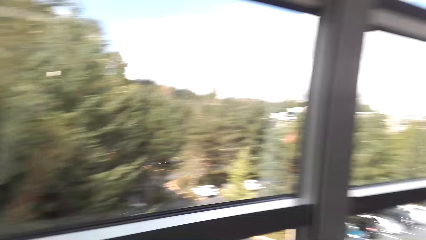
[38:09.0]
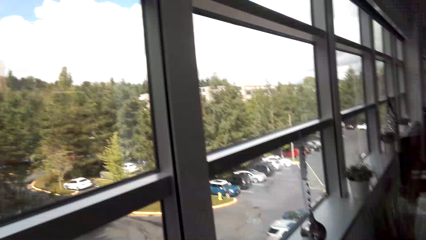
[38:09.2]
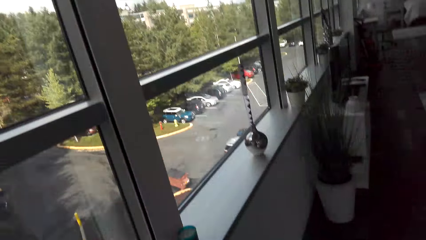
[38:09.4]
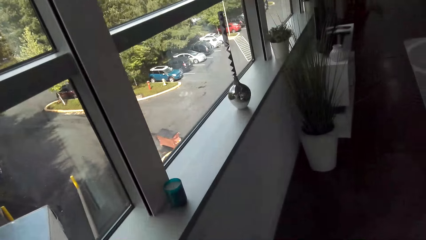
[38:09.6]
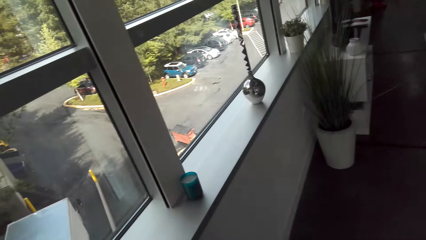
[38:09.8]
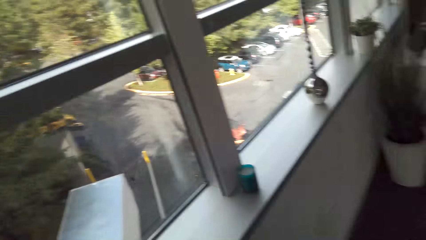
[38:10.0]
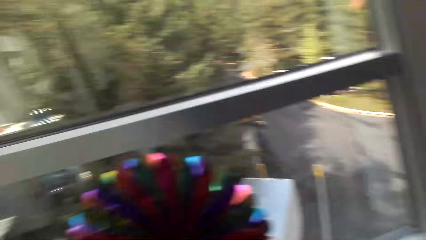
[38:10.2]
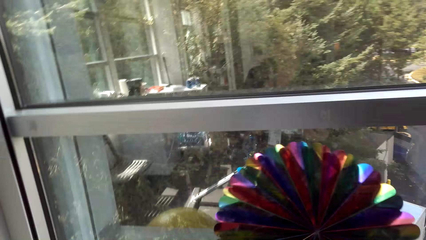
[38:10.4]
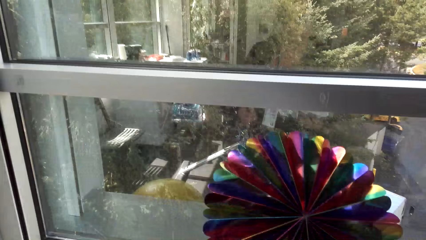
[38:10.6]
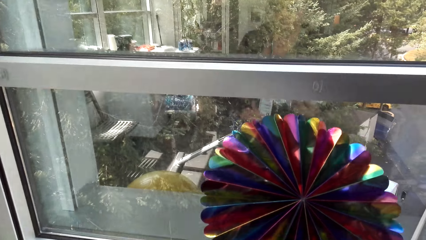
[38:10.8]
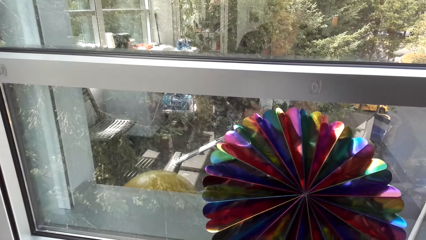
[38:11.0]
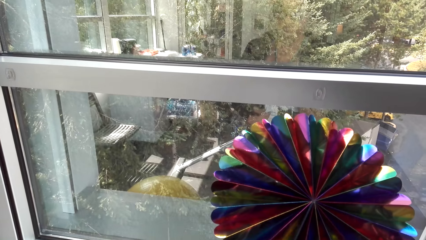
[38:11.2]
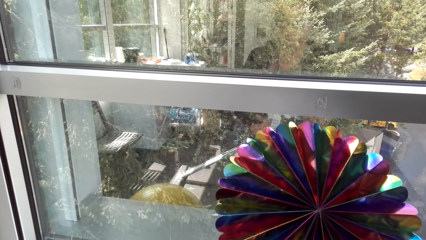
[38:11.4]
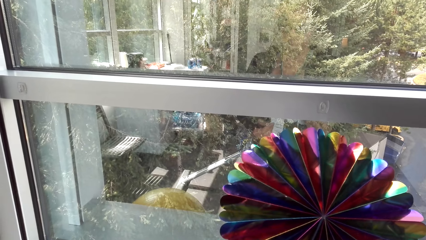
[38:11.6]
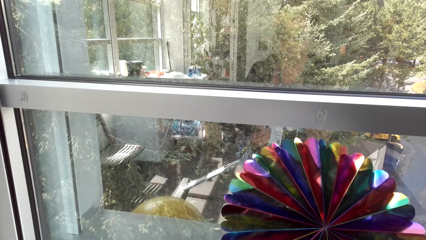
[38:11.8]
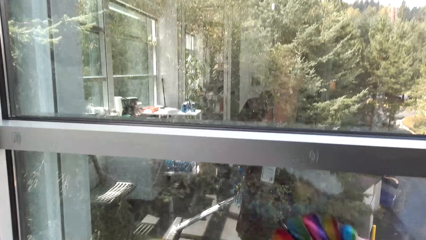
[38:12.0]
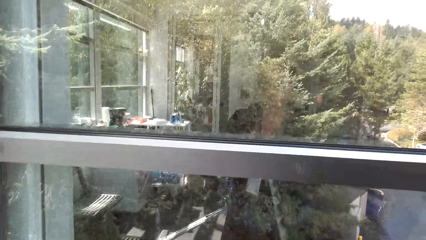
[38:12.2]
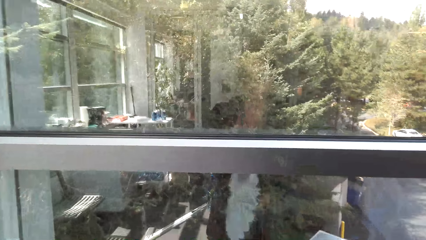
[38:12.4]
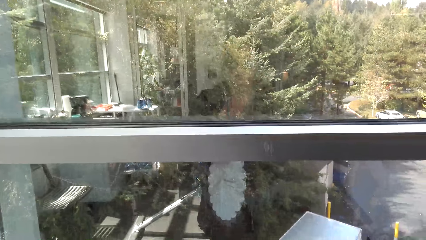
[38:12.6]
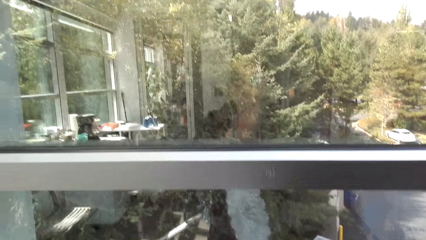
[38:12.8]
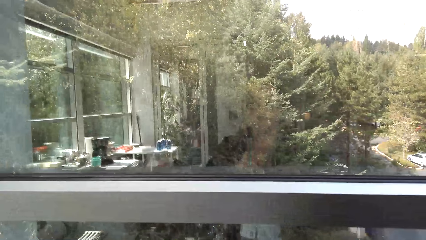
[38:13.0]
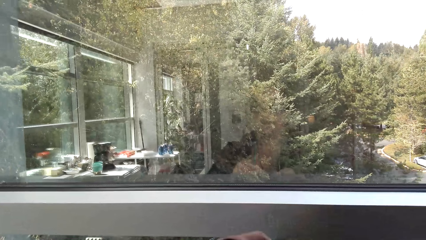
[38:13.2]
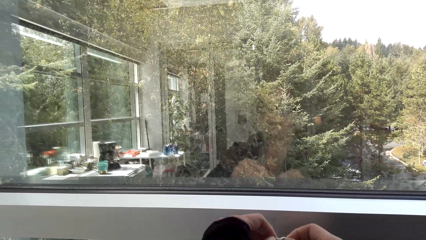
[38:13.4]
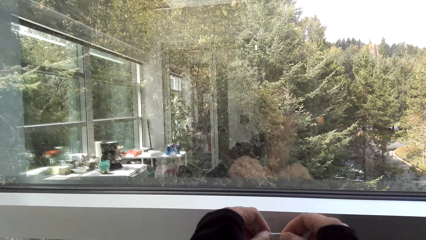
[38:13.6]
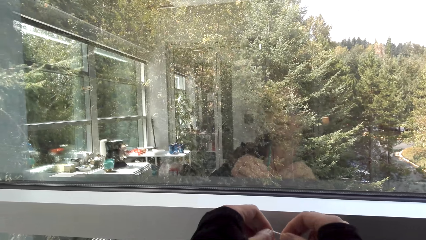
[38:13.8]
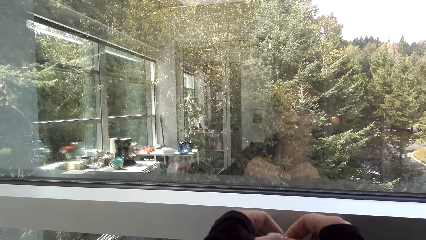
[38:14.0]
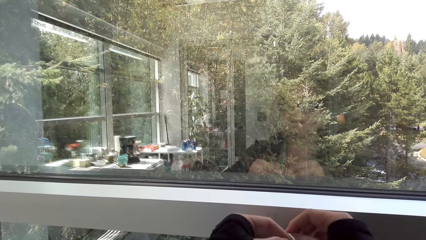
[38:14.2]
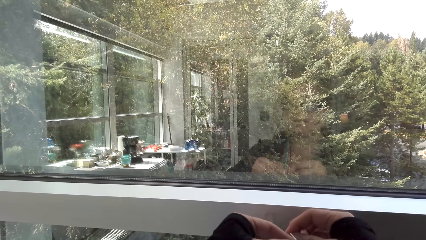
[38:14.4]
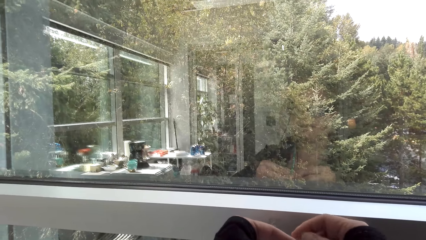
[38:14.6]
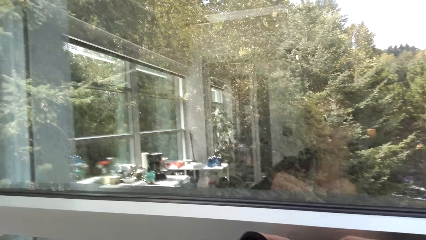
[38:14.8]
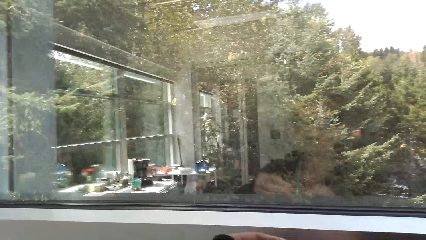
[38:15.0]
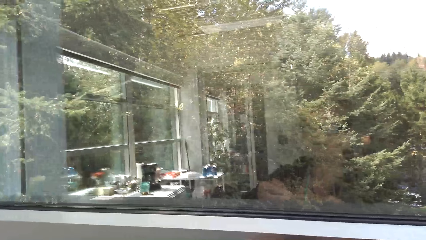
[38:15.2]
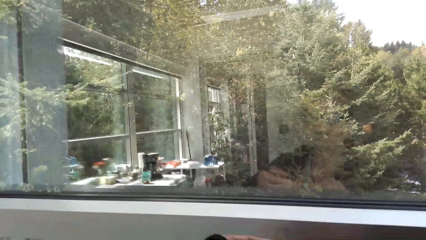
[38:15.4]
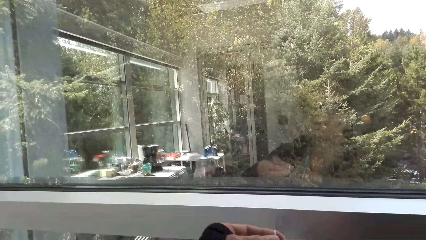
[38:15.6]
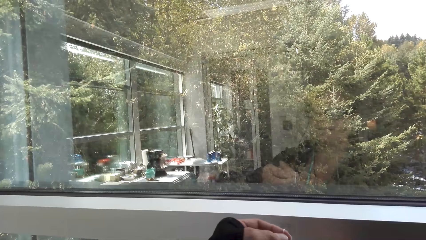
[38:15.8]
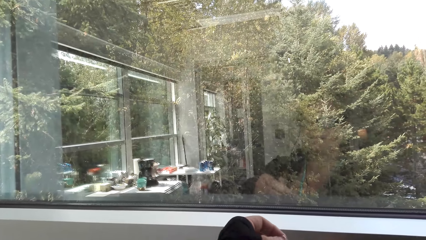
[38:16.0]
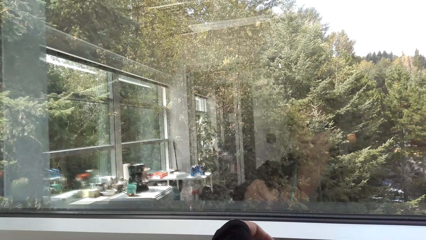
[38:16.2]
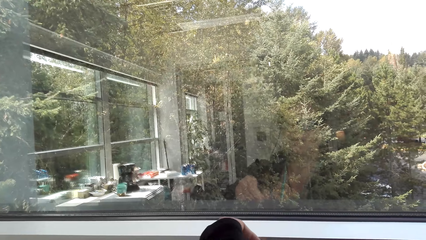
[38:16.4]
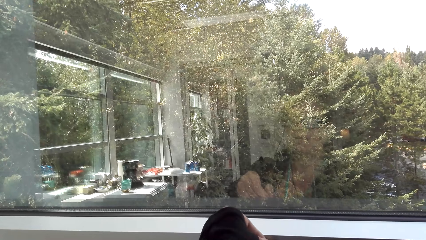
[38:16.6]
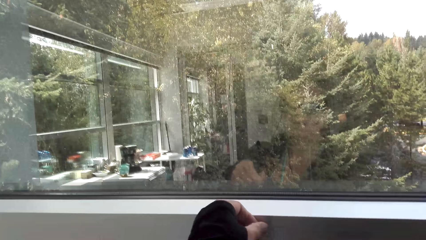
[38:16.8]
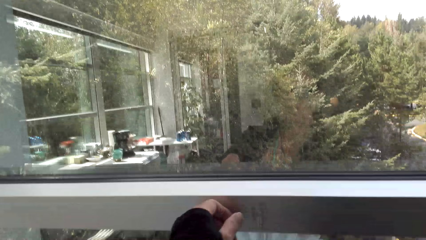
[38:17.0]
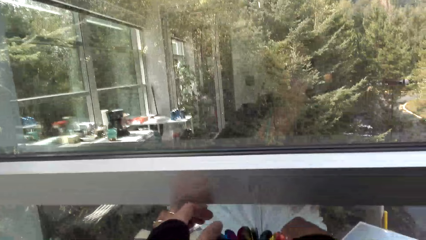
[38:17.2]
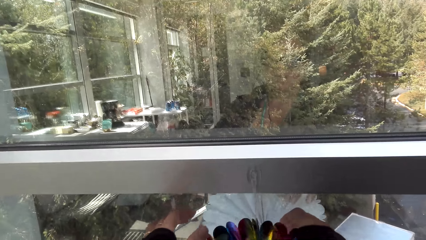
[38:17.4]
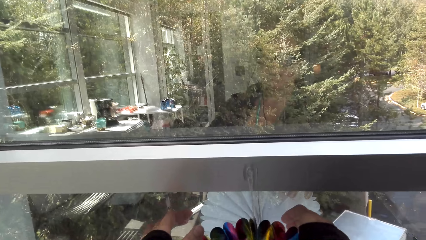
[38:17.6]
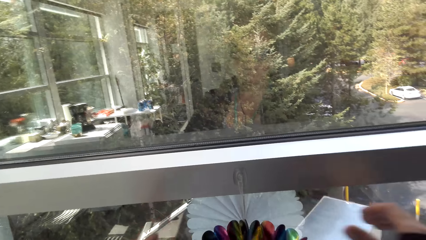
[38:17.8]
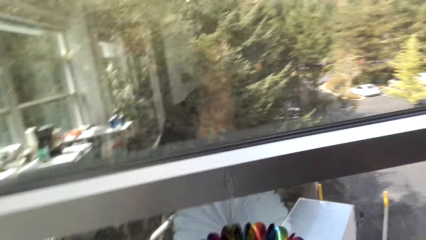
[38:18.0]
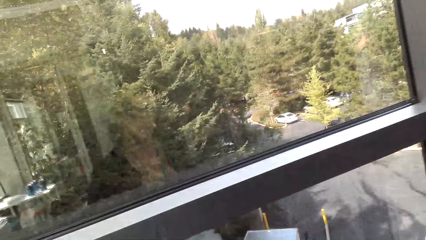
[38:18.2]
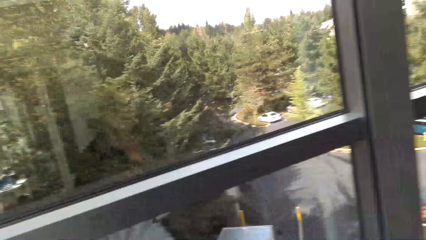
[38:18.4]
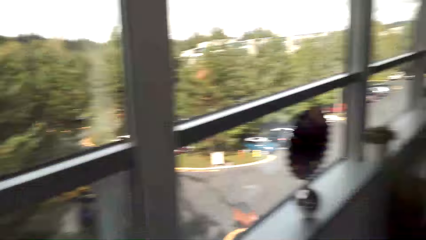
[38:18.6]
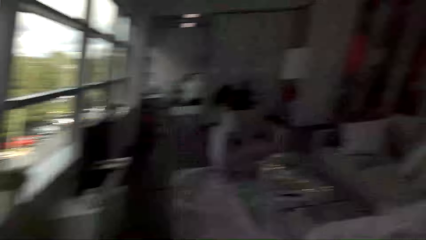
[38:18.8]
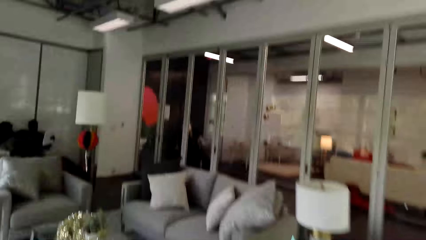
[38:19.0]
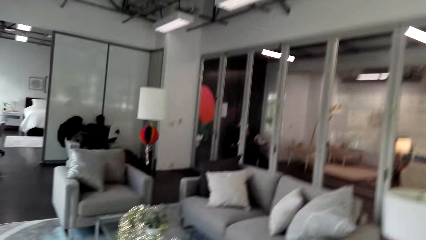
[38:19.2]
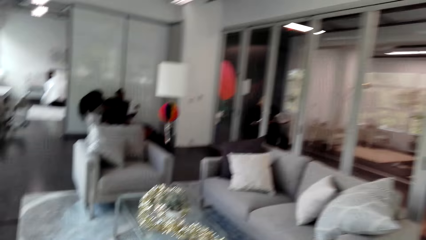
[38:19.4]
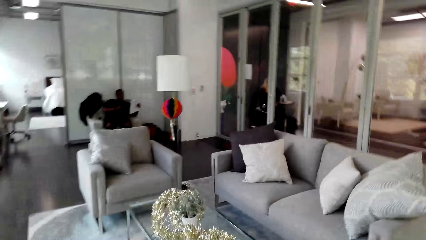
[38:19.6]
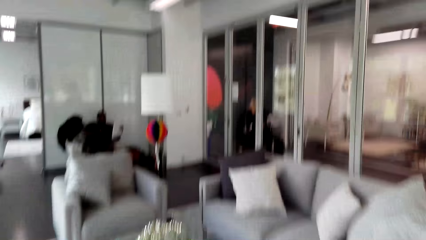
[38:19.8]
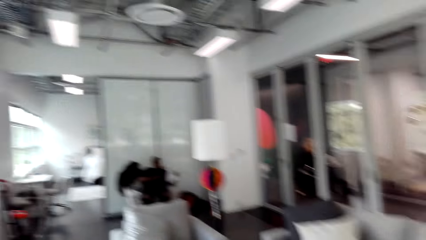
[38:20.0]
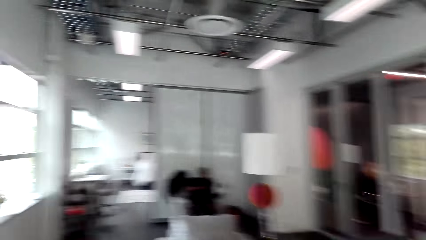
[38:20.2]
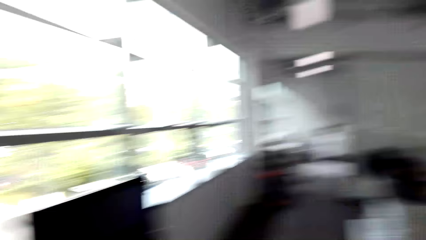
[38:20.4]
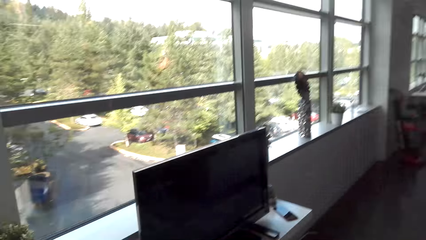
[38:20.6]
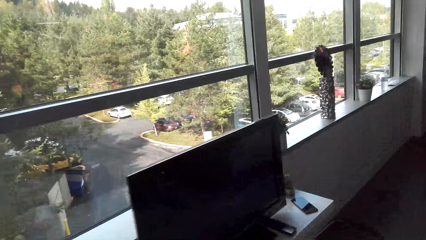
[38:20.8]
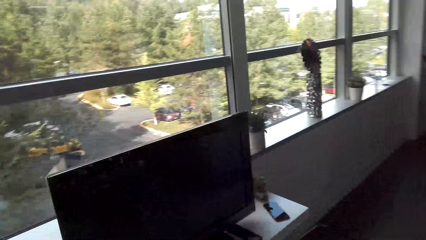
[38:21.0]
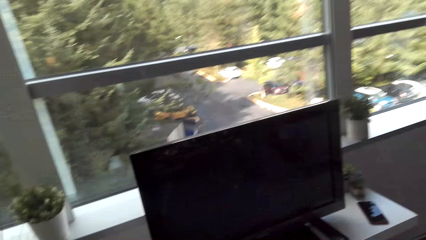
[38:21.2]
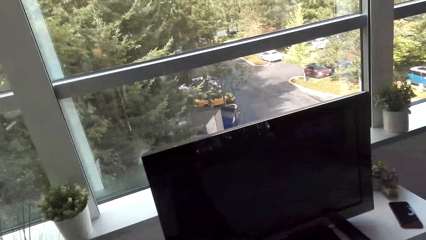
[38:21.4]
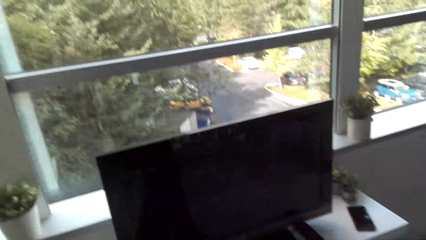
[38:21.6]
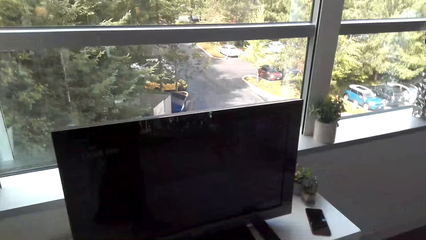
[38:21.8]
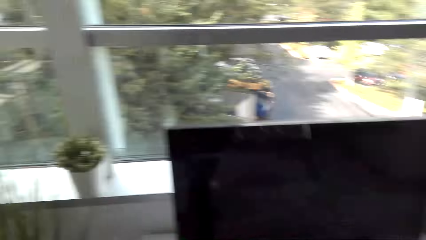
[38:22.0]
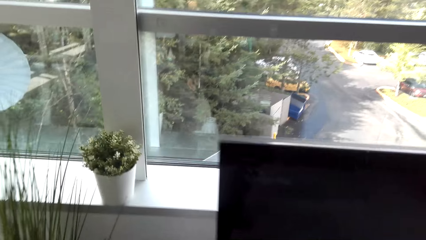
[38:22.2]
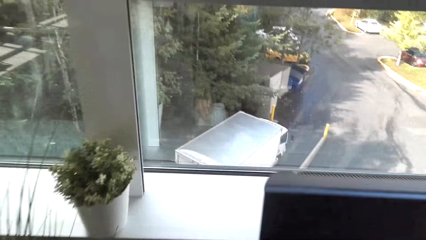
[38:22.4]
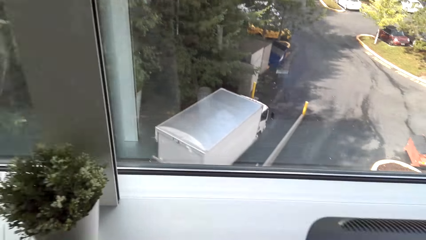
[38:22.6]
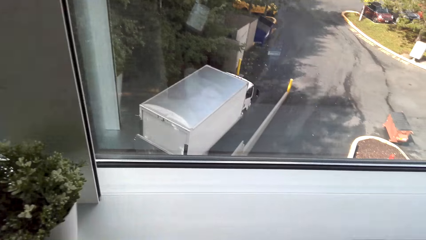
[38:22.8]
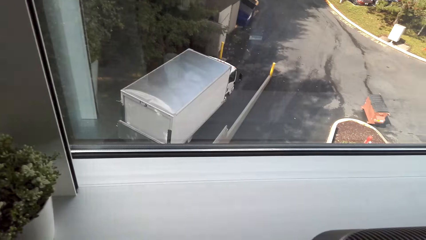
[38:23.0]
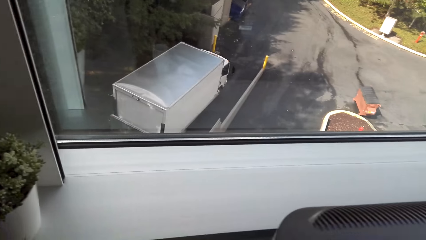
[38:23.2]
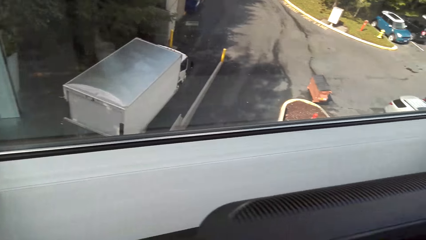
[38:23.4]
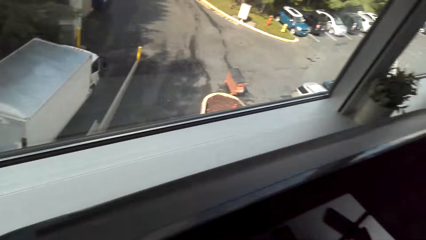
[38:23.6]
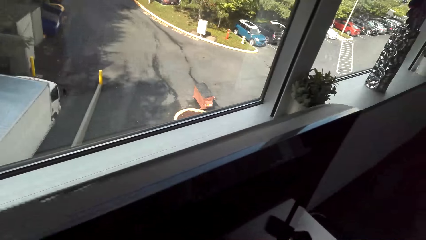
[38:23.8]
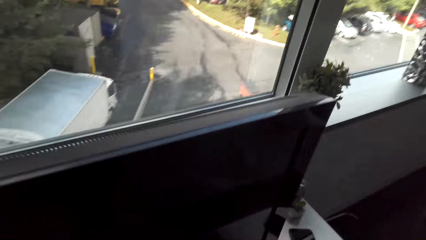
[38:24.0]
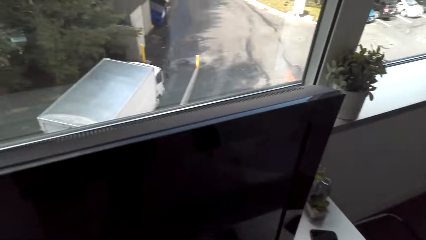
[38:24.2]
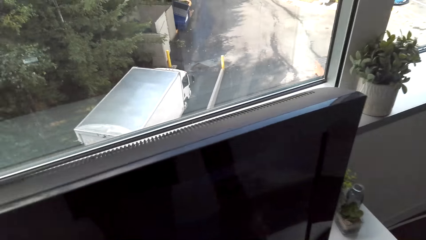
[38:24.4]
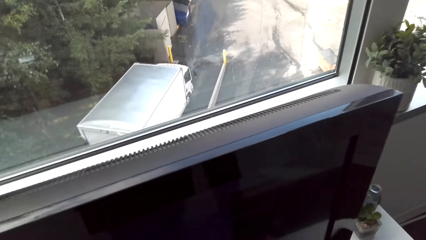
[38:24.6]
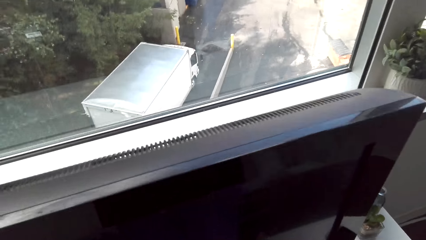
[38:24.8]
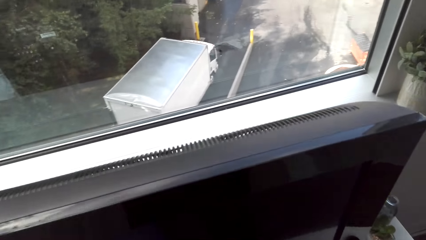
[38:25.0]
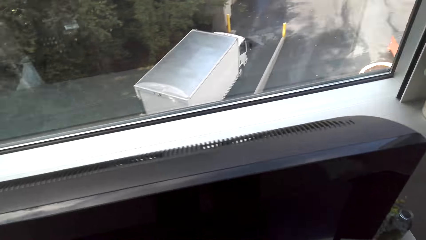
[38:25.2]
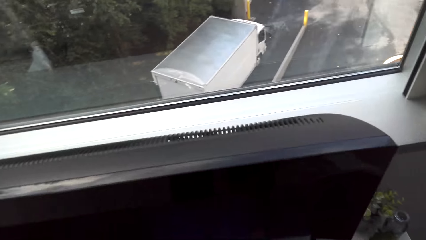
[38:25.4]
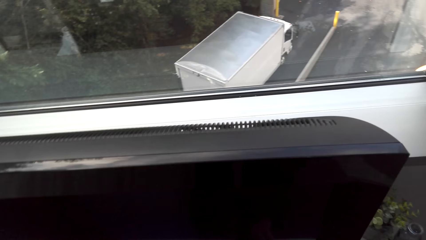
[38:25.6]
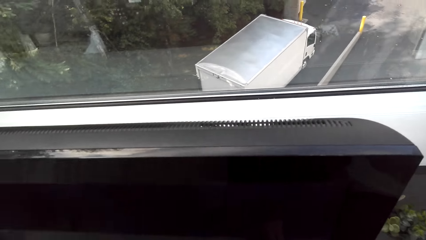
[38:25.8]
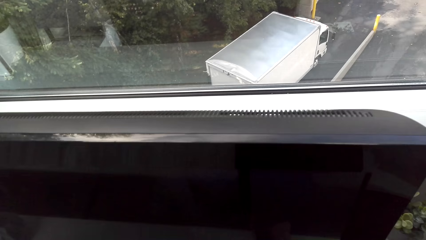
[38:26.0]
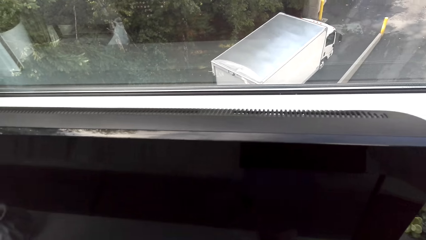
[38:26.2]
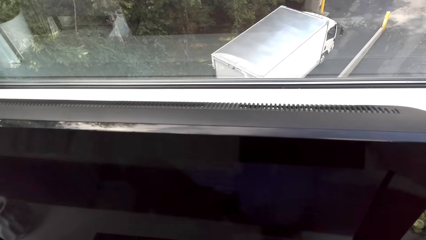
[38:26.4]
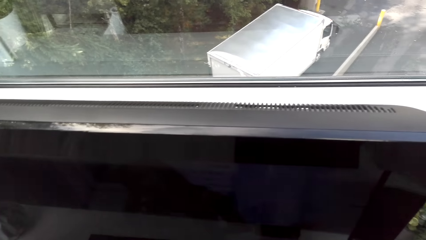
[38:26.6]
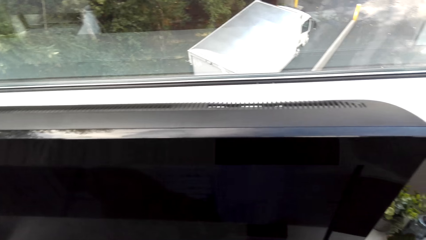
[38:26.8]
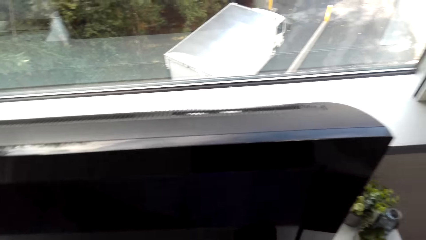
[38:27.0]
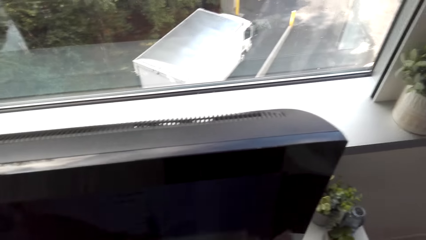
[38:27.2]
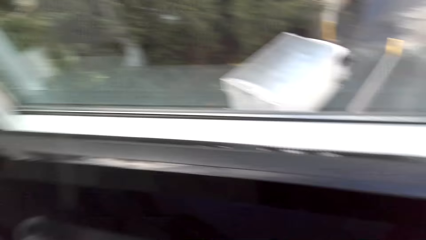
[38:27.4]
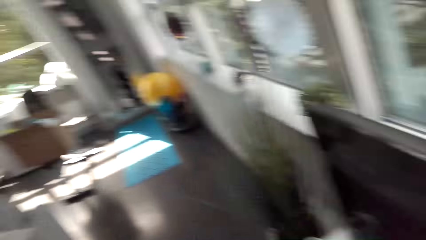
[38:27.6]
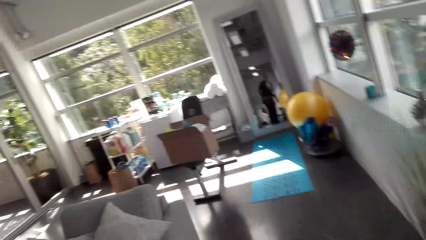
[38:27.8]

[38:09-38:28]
The camera wearer hangs the decoration items on the wall. They walk in the house.
